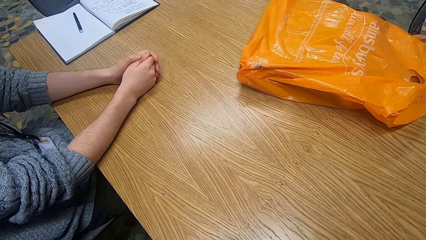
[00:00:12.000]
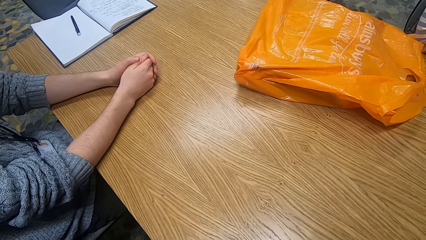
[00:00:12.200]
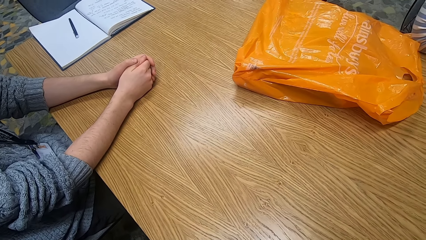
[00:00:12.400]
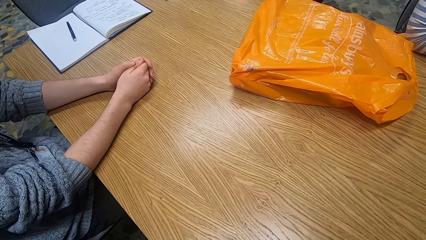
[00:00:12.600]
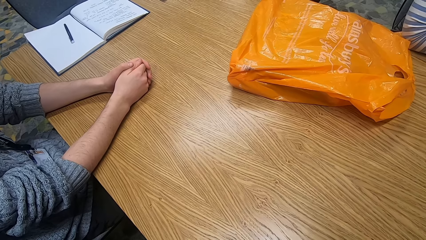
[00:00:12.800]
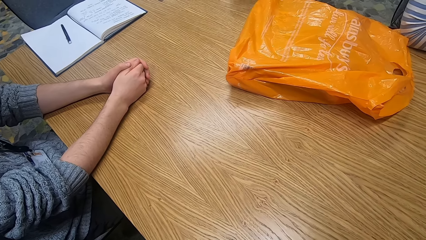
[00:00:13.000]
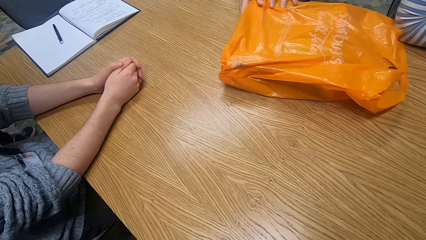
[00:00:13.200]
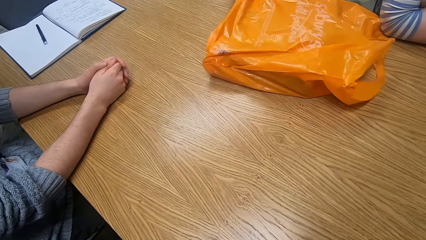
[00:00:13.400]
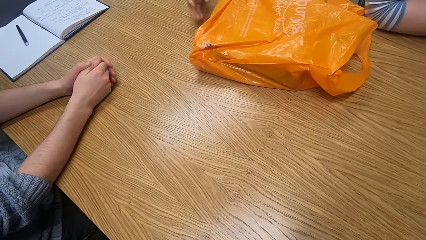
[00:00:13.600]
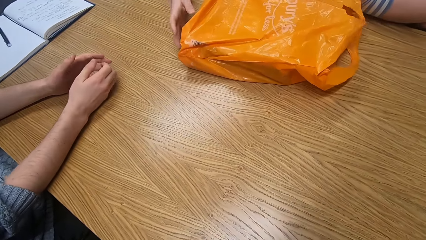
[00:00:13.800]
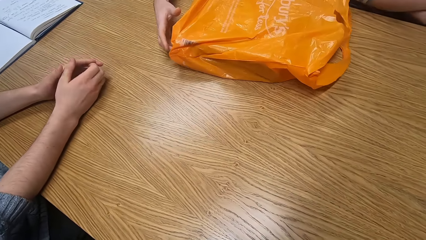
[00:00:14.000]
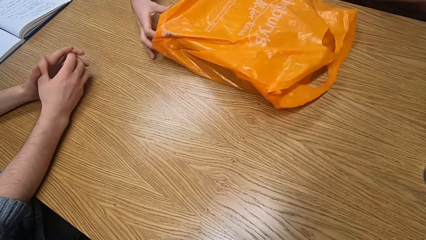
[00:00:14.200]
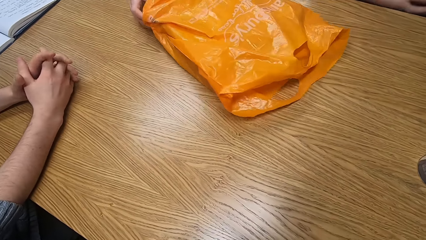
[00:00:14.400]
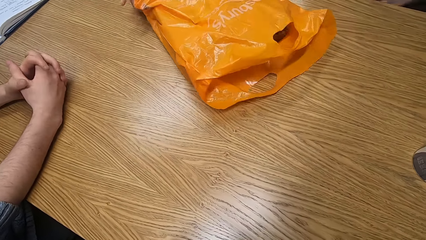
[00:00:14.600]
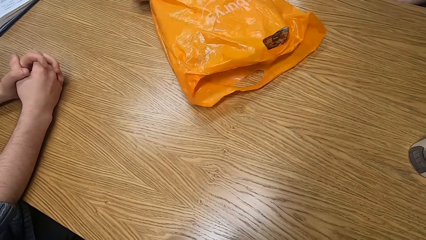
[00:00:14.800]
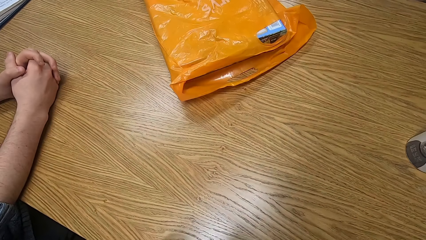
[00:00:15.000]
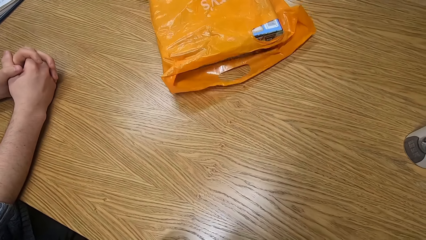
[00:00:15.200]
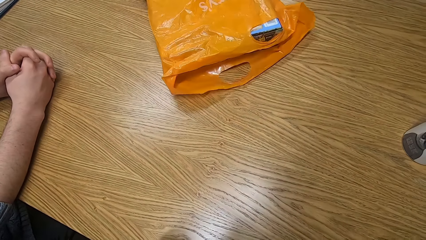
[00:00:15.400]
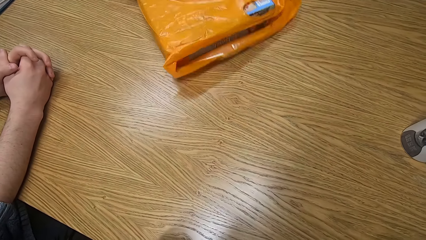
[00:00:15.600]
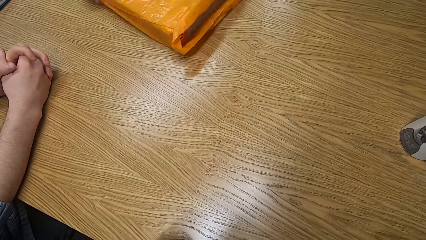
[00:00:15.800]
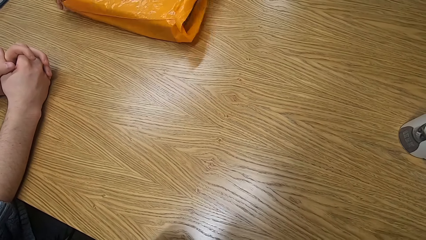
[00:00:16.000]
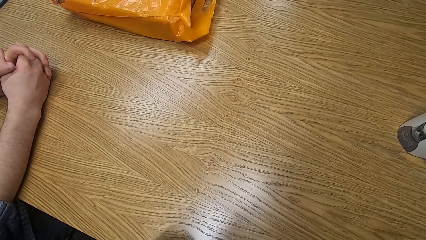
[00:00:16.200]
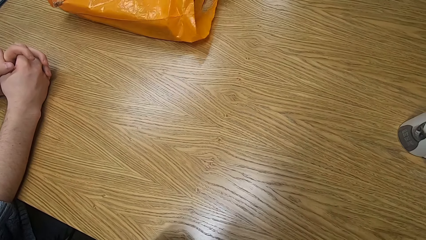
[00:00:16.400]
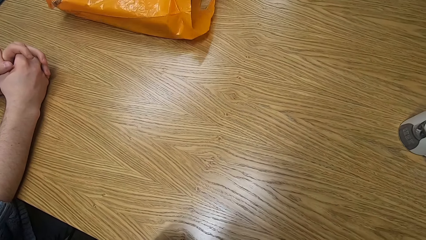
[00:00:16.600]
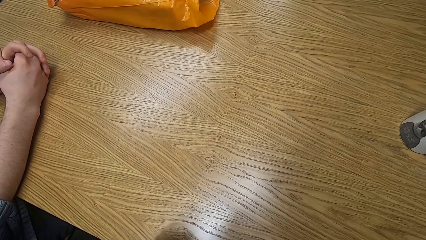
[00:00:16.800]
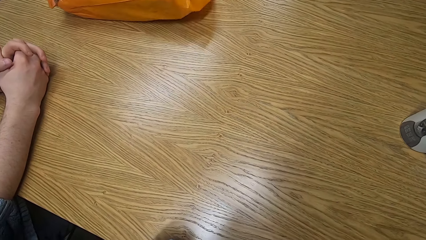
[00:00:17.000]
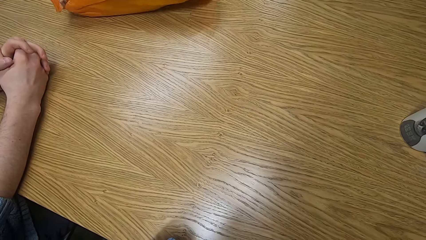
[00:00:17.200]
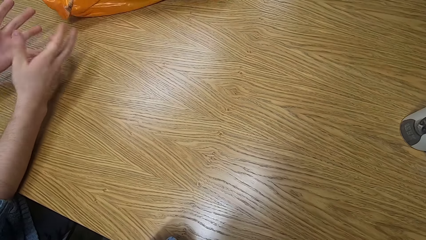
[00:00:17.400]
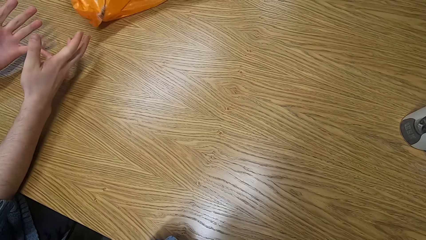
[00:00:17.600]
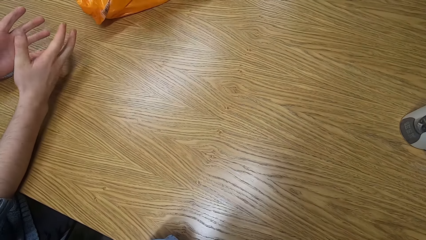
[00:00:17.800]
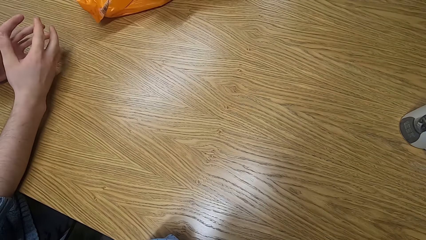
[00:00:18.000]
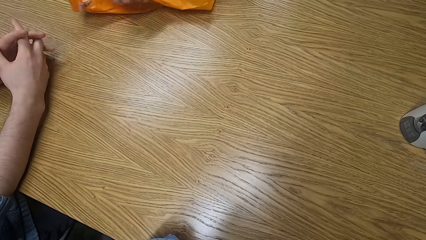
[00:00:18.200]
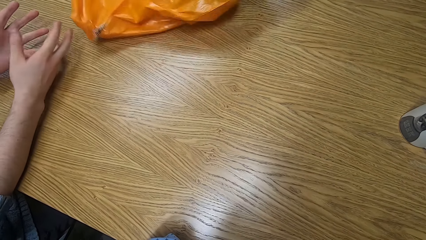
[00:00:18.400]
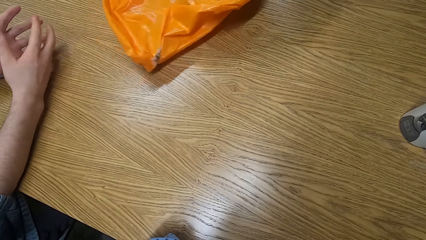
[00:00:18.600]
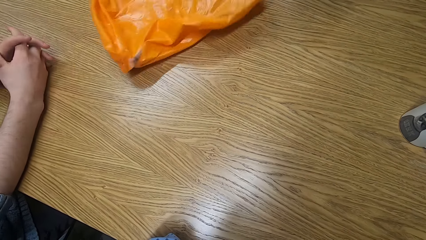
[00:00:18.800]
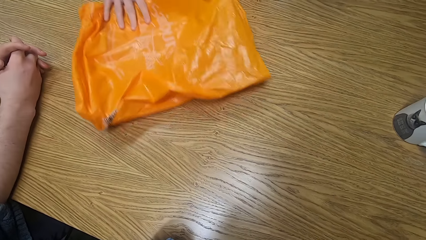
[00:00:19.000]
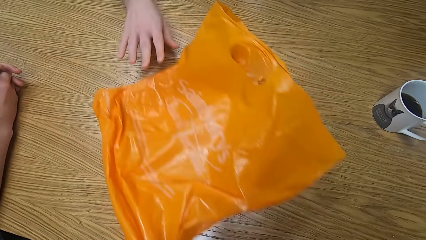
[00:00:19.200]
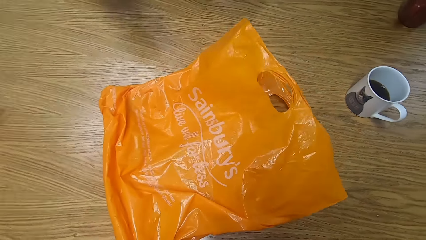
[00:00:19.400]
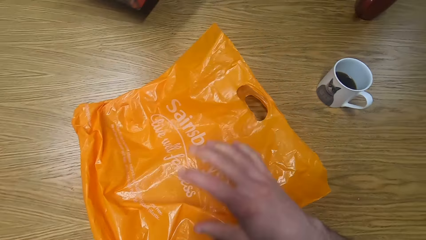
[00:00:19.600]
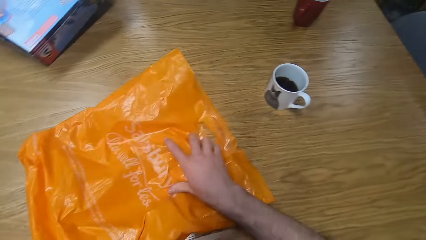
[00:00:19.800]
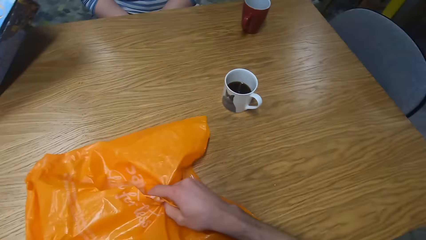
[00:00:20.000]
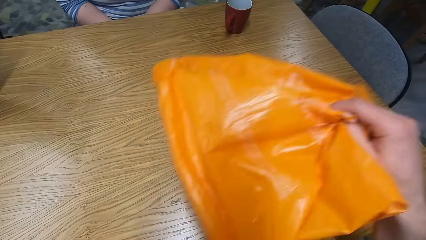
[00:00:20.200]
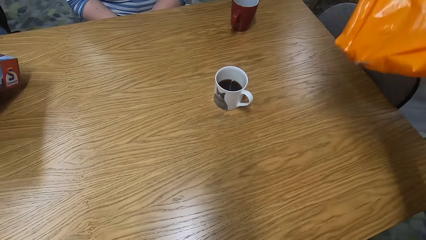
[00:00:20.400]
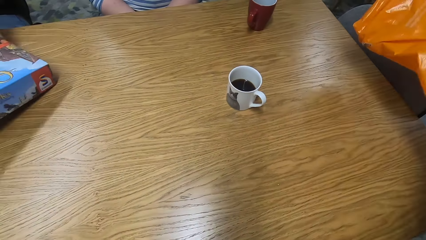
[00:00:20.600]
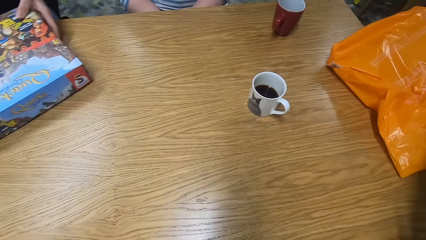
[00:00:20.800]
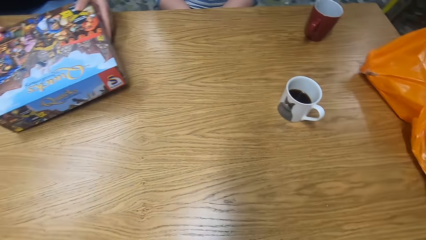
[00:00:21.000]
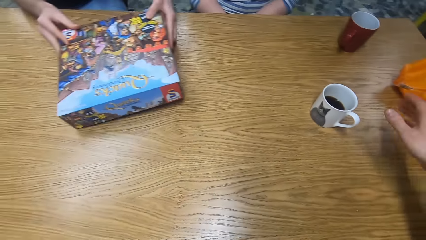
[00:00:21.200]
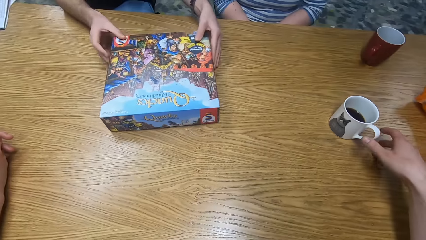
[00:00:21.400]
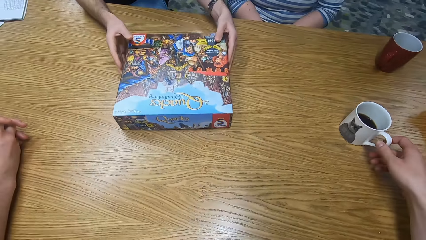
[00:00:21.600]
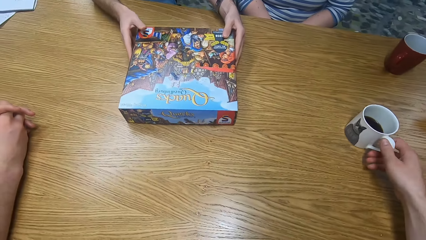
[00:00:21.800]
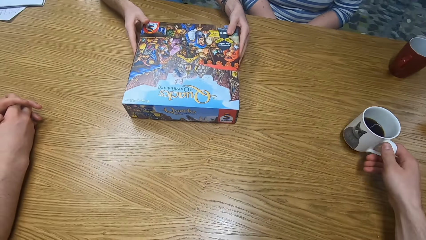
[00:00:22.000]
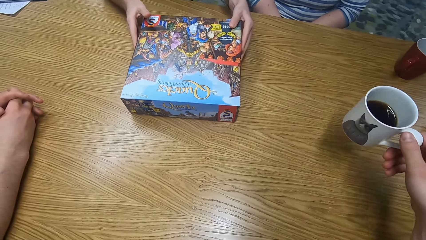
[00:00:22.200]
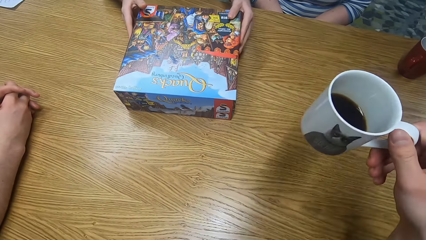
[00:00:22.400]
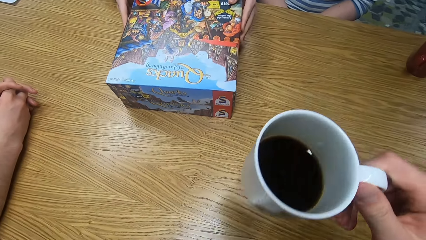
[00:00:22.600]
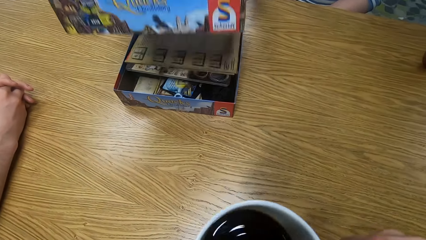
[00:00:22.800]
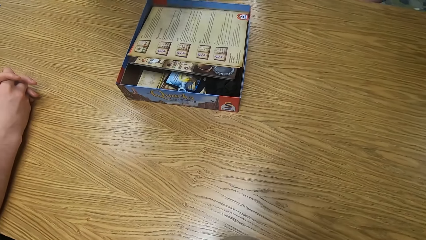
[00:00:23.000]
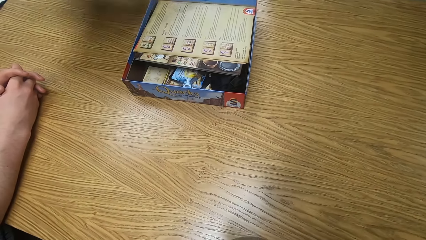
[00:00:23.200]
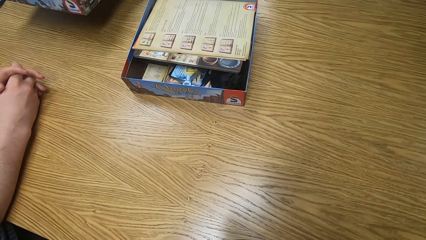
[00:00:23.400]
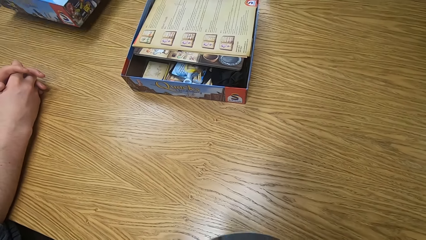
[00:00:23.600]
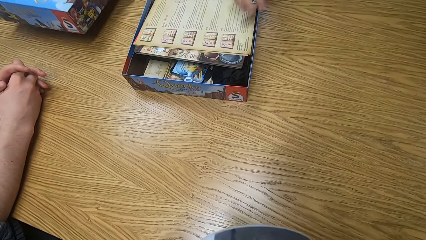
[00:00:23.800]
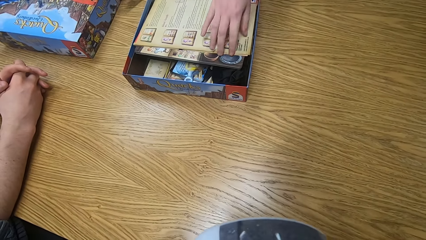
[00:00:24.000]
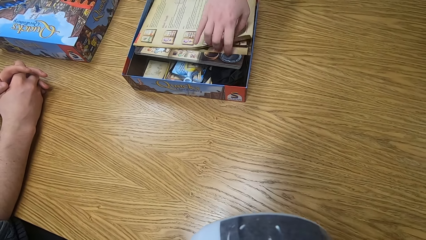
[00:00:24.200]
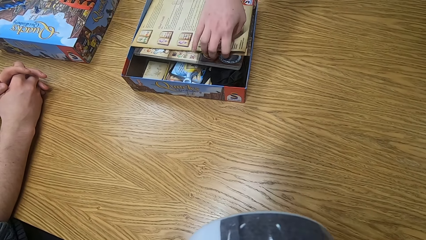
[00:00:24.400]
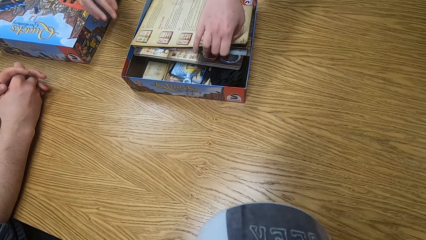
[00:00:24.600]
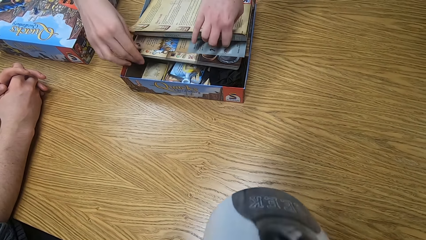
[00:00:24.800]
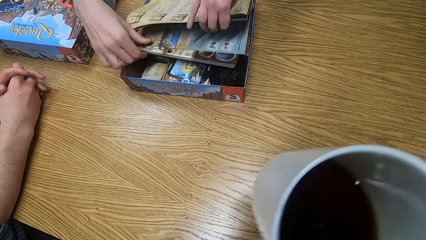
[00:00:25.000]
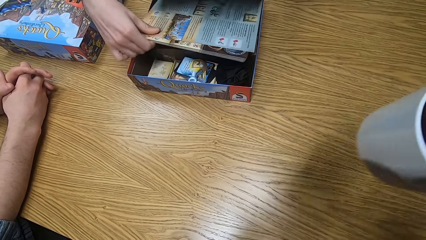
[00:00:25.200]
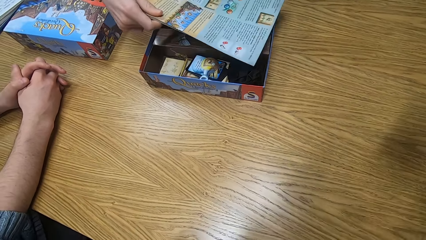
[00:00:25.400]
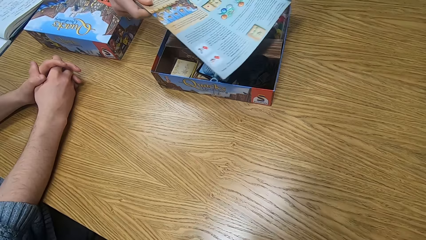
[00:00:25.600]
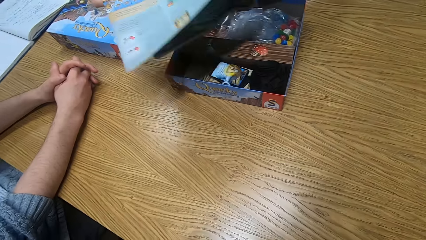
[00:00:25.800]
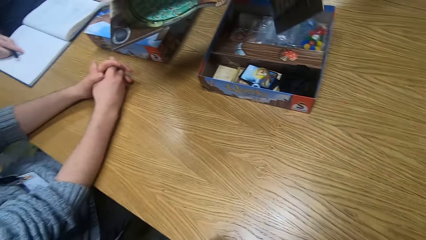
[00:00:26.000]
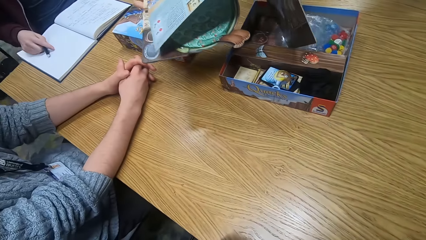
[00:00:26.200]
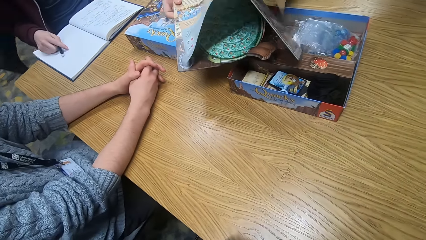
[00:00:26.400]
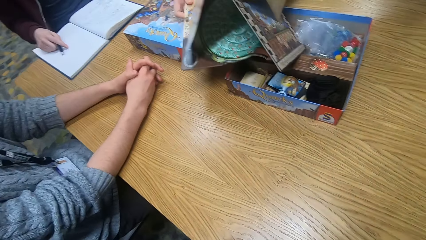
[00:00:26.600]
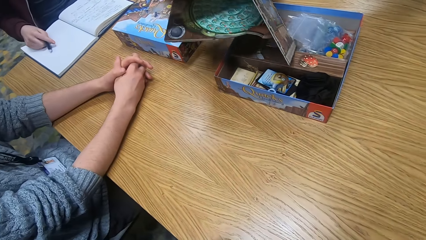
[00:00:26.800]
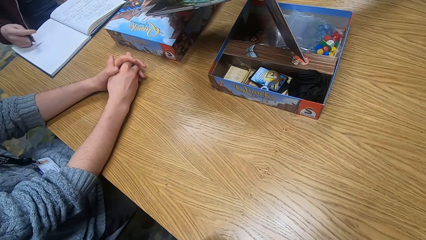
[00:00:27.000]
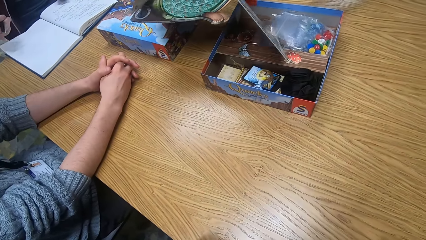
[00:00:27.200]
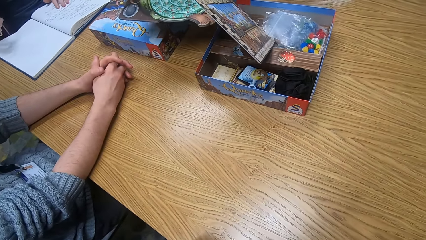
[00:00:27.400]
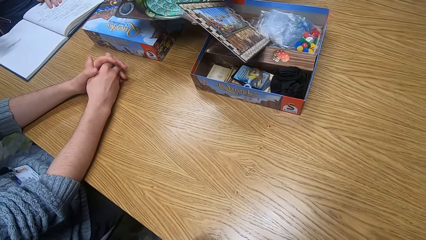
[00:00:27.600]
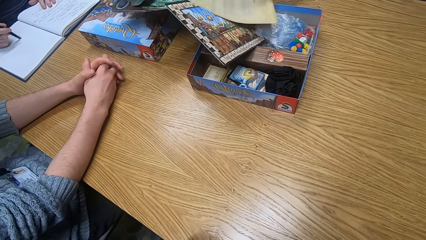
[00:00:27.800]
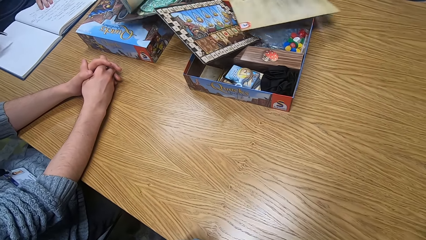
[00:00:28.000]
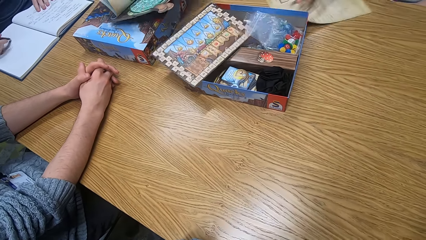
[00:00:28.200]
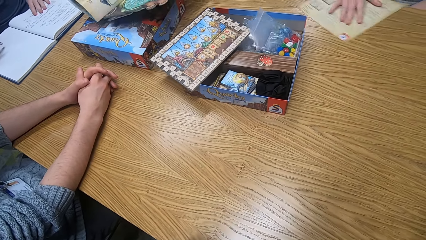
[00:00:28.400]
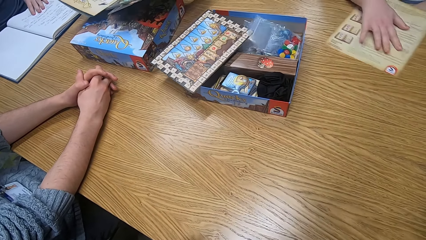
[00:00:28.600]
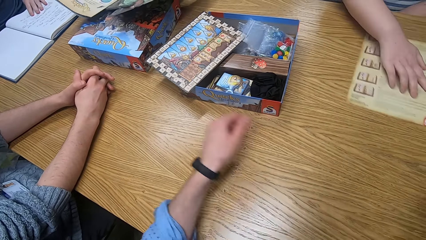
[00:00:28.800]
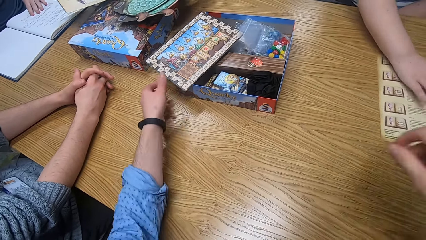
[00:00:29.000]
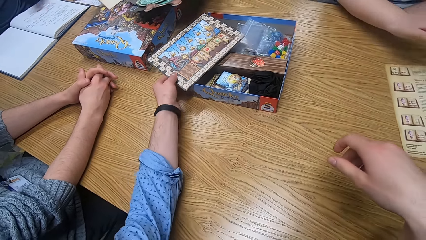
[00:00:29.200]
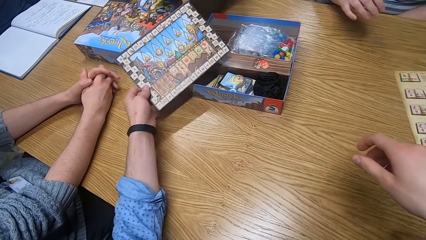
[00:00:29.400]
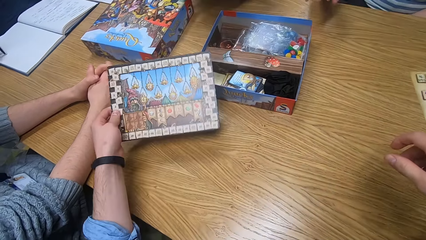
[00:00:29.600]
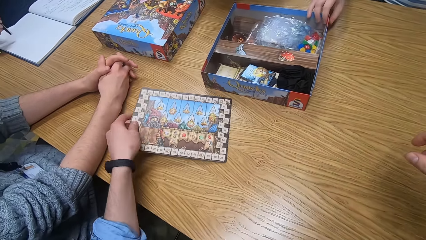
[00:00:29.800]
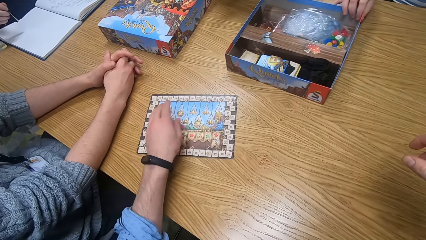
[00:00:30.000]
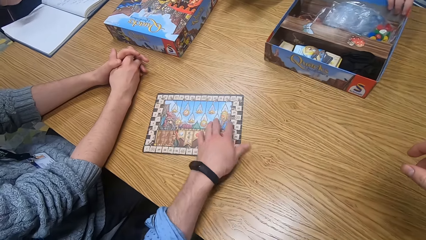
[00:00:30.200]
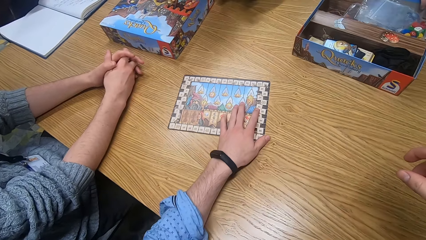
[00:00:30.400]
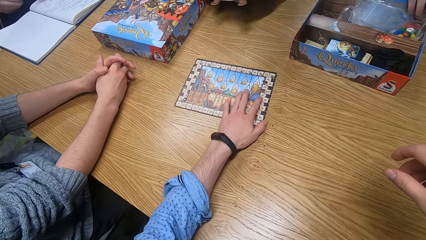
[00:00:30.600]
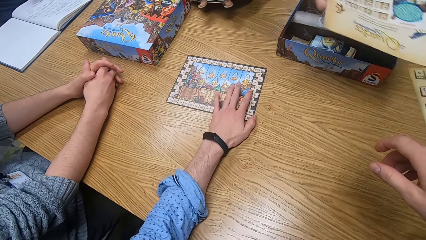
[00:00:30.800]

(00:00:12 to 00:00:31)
A man holds an orange plastic bag on the table with both hands. The man pushes the orange plastic bag on the table with his right hand. A person passes a paper bag to the camera wearer. The camera wearer picks up the orange plastic bag from the table with his right hand. The man moves a board game box on the table with both hands. The camera wearer places the orange bag aside on the table with his right hand. He picks up a cup of coffee from the table with his right hand. The man removes a cover of the board game box with both hands. A woman picks up a paper from the board game box with her right hand. The man picks up a paper and a player board from the board game box with his right hand. Another man lifts his right hand from a book on the table with a pen with his right hand. The other man places his left hand on the book on the table. The woman places the paper on the table with her right hand. The camera wearer picks up a scoring track or game board from the board game box with his left hand. The woman moves the board game box on the table with her right hand. The camera wearer places the scoring track on the table with his left hand and moves the scoring track on the table with his left hand.
